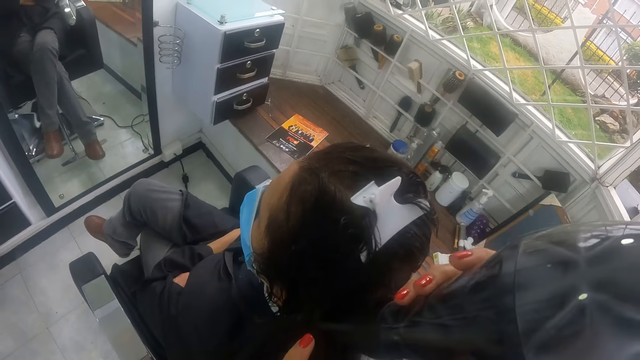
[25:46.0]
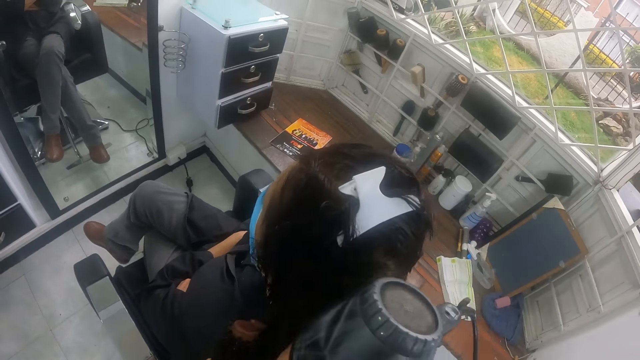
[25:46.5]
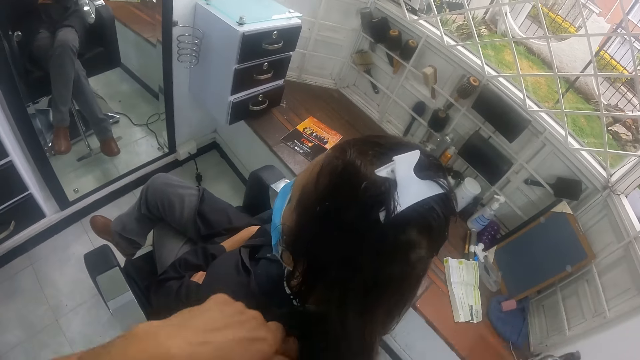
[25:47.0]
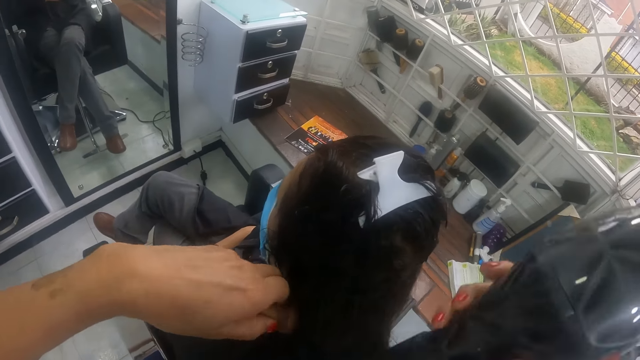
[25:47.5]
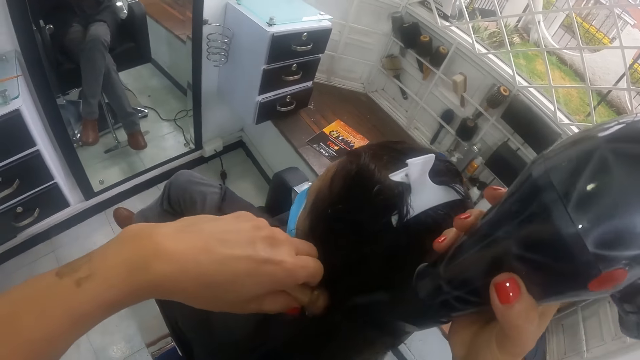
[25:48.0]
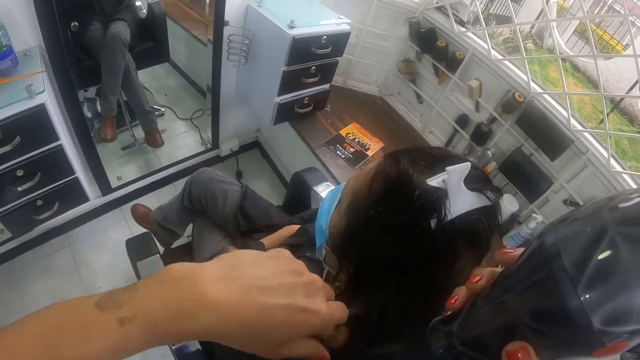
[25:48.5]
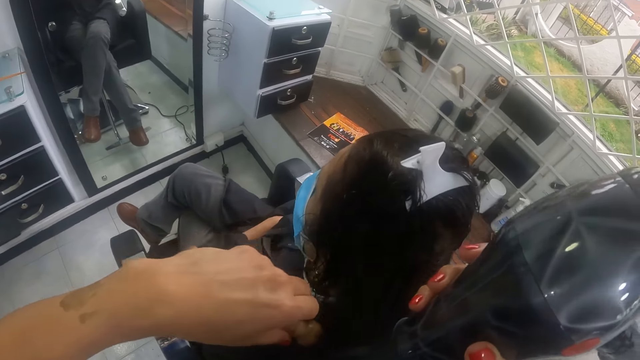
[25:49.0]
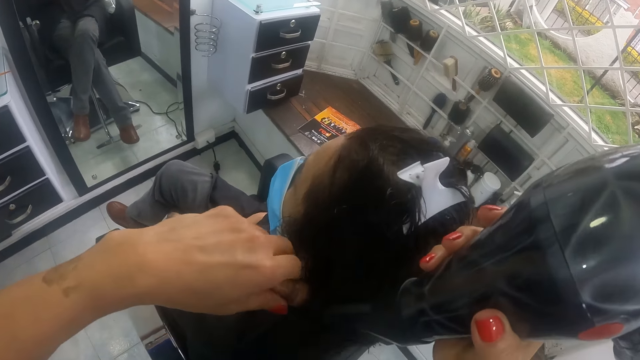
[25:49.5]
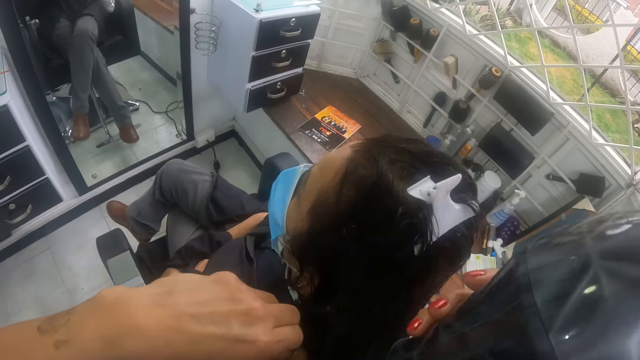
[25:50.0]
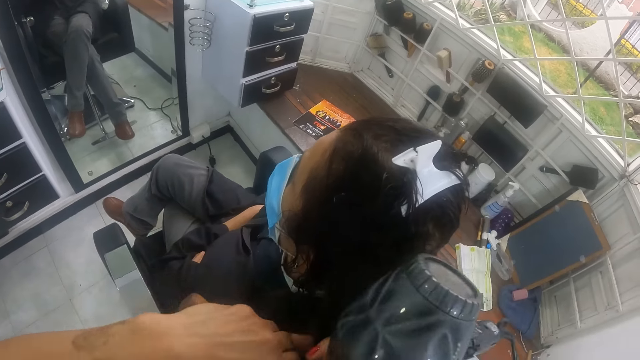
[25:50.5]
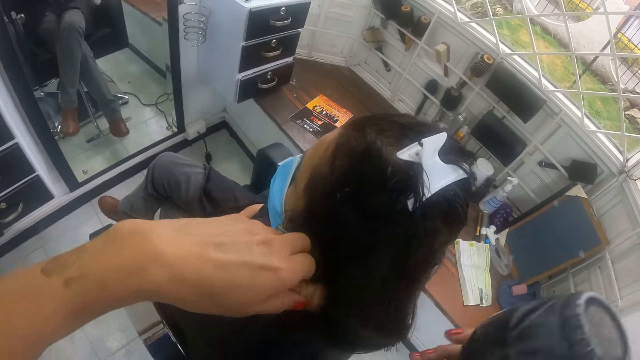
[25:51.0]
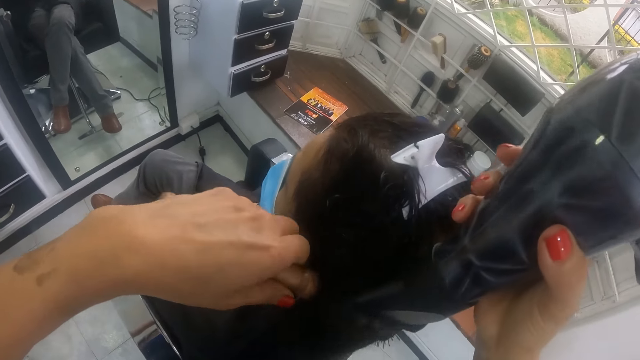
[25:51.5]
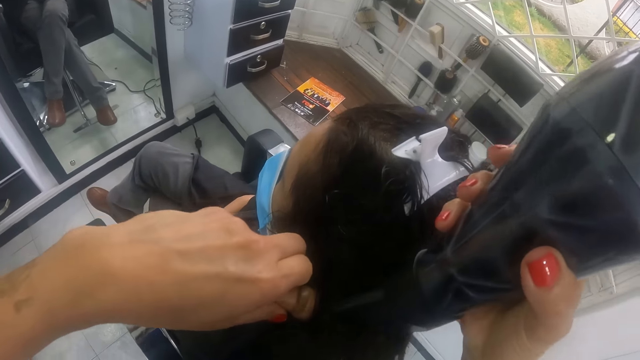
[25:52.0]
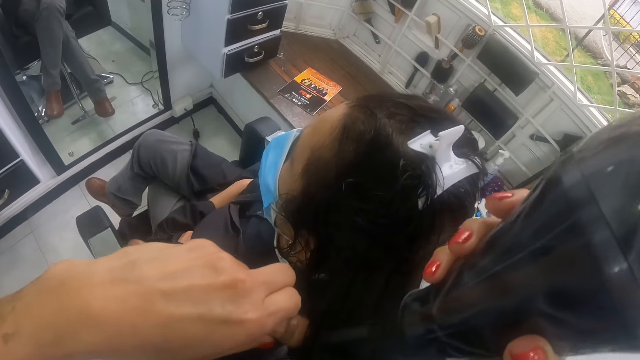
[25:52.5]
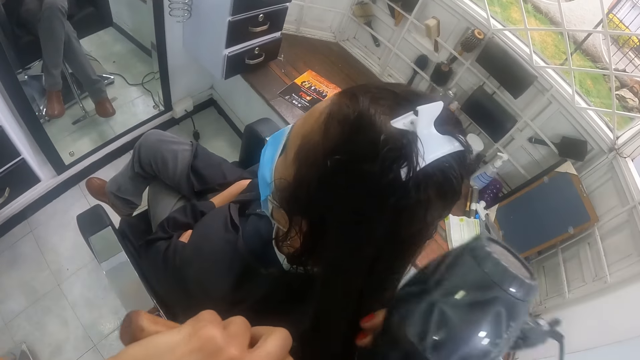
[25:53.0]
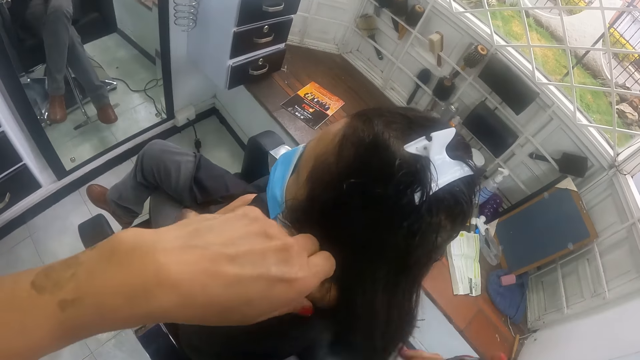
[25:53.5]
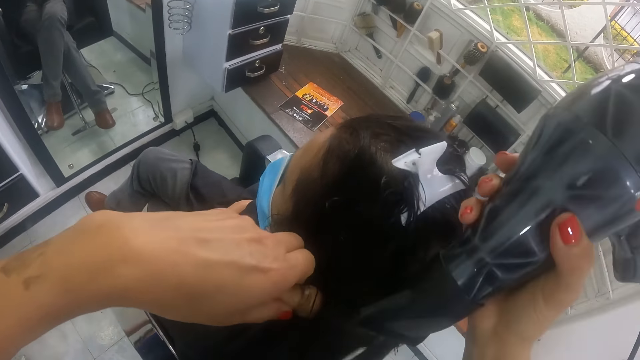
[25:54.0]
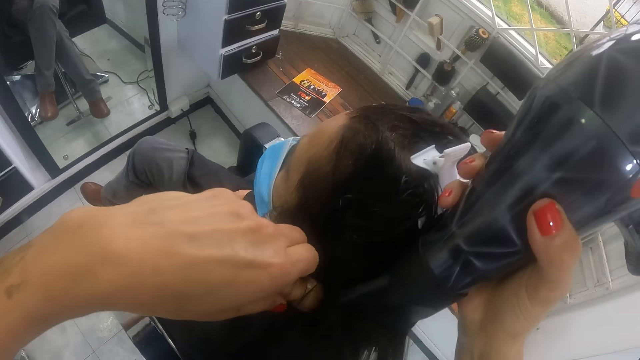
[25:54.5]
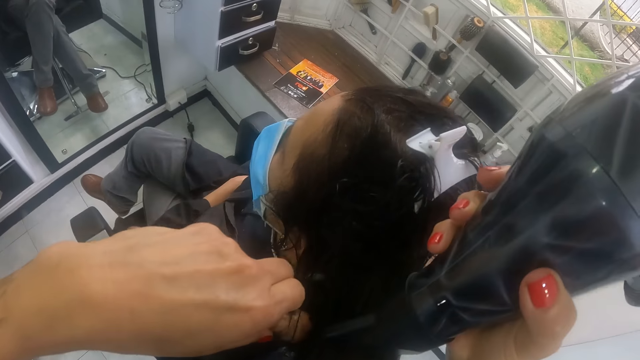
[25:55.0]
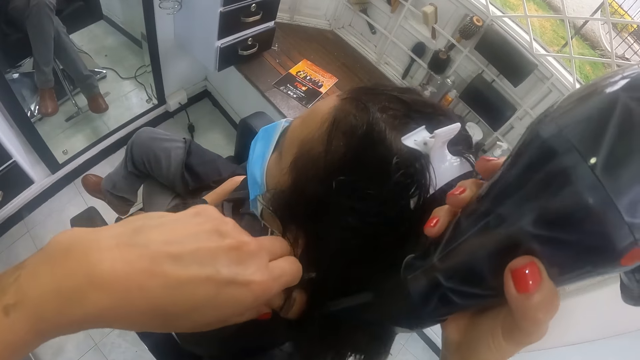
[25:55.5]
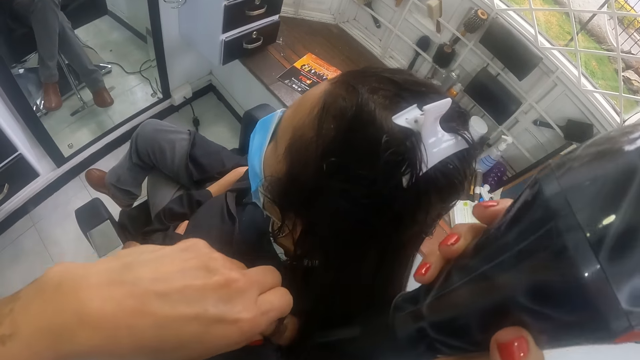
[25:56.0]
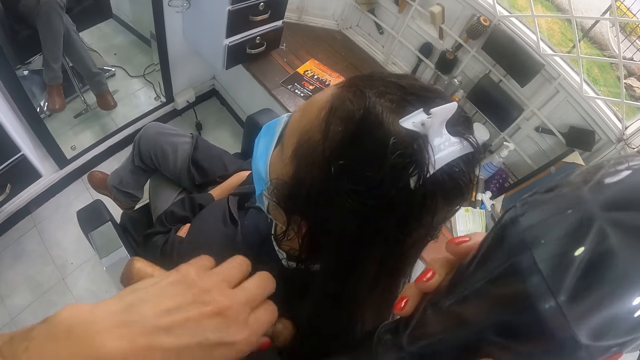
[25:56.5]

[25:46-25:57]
The camera wearer holds the hair of the woman with her right hand. She holds the hair of the woman with the brush in her left hand. She dries the hair of the woman on the brush in her left hand with the hair dryer in her right hand. She holds the hair of the woman with her right hand. She holds the hair of the woman with the brush in her left hand. She dries the hair of the woman on the brush in her left hand with the hair dryer in her right hand. She holds the hair of the woman with her right hand. She holds the hair of the woman with the brush in her left hand. She dries the hair of the woman on the brush in her left hand with the hair dryer in her right hand.

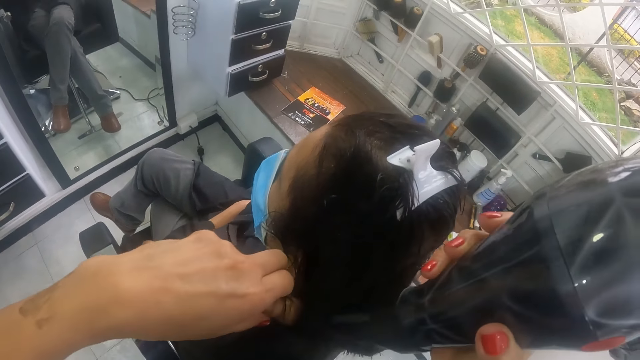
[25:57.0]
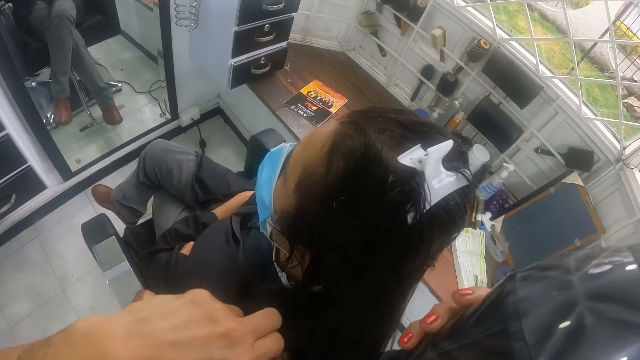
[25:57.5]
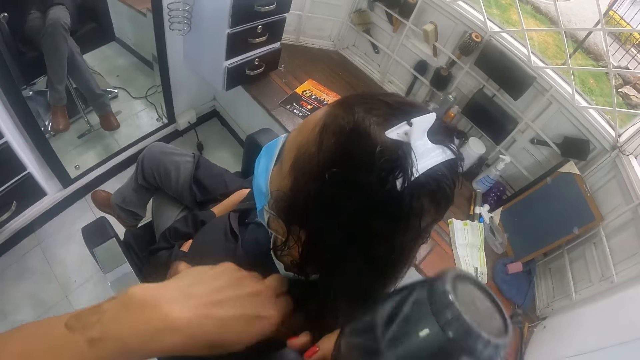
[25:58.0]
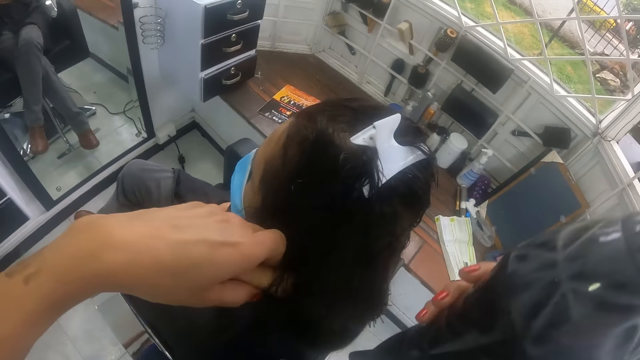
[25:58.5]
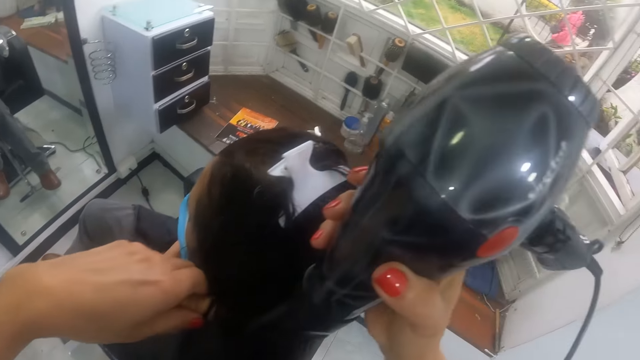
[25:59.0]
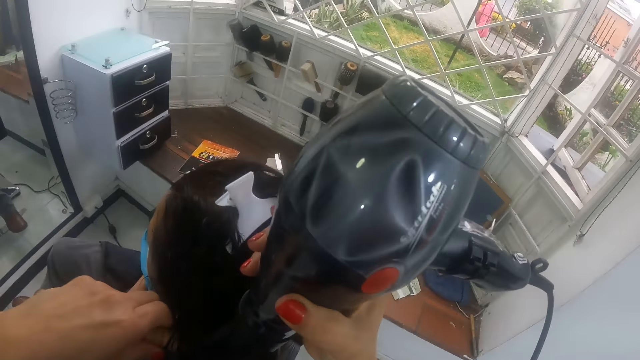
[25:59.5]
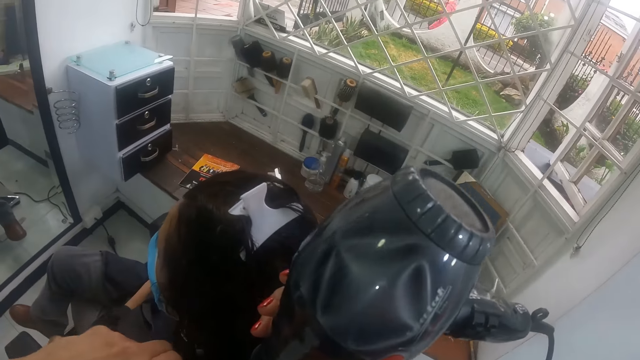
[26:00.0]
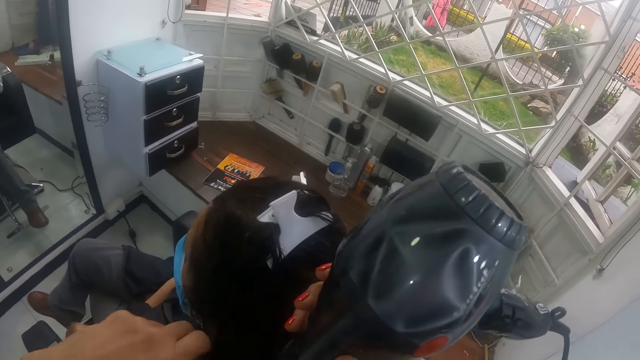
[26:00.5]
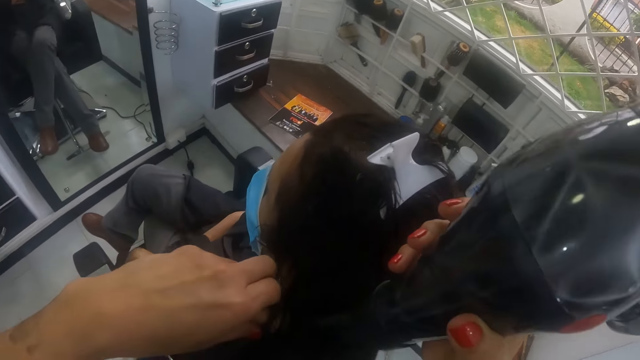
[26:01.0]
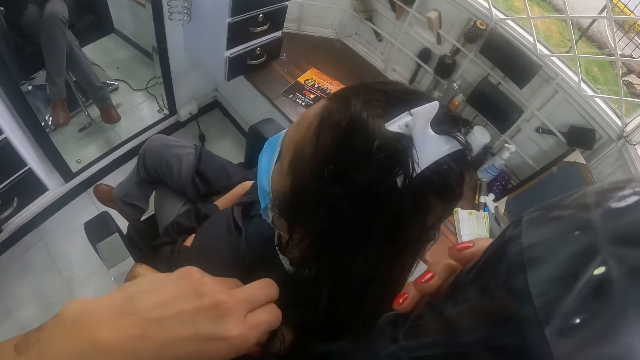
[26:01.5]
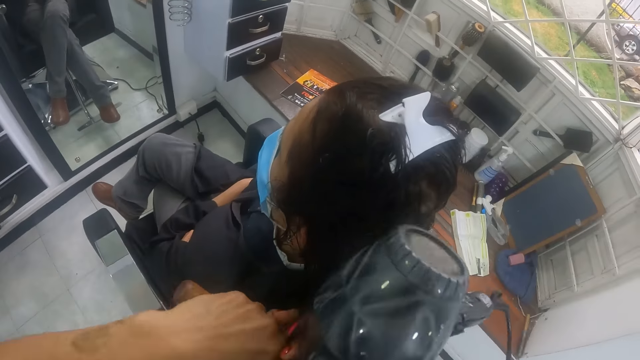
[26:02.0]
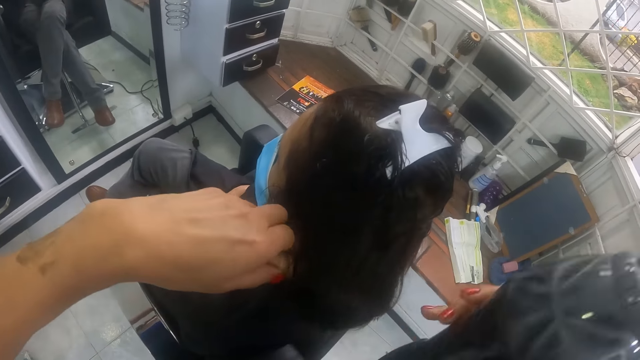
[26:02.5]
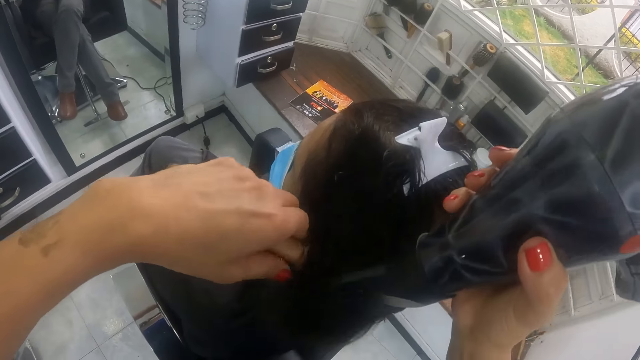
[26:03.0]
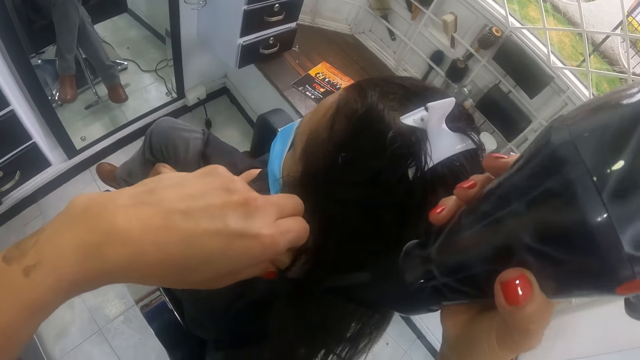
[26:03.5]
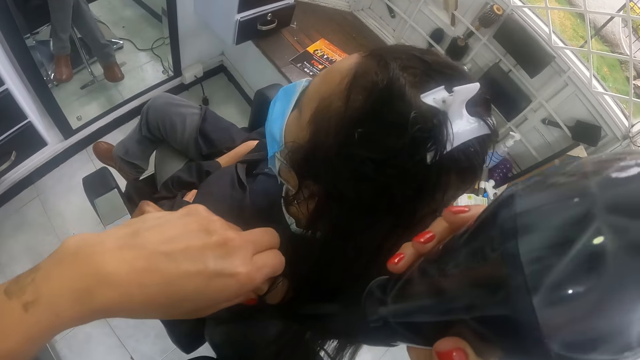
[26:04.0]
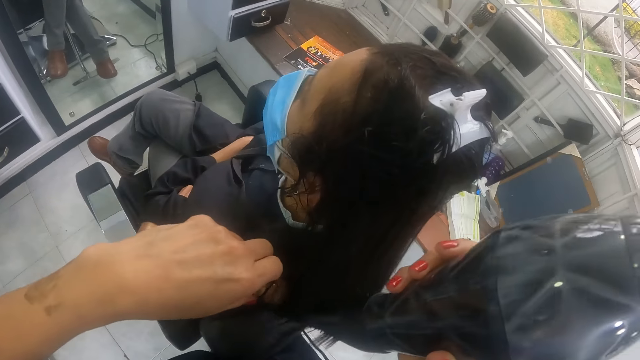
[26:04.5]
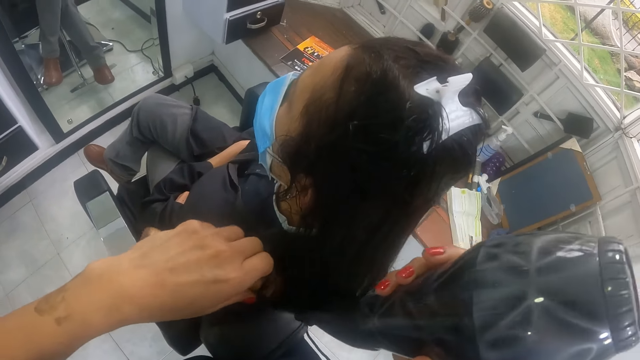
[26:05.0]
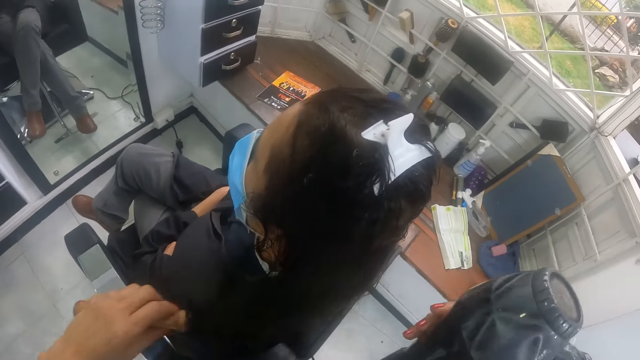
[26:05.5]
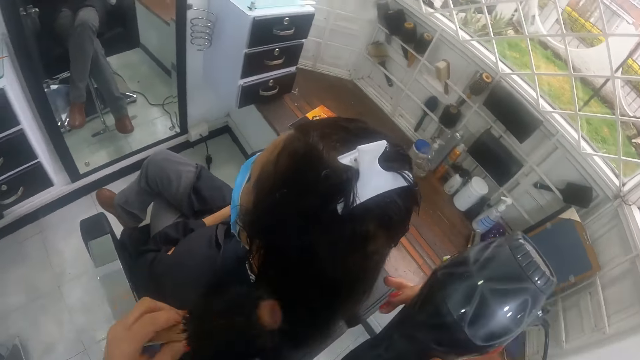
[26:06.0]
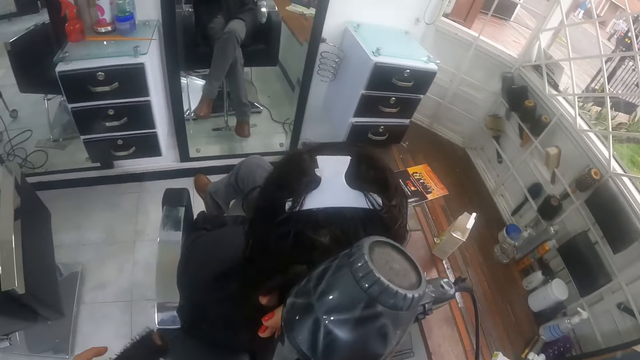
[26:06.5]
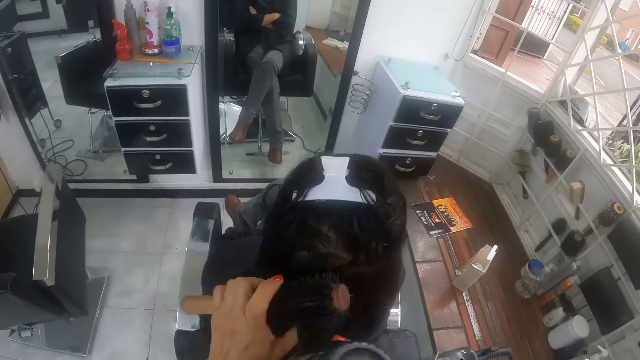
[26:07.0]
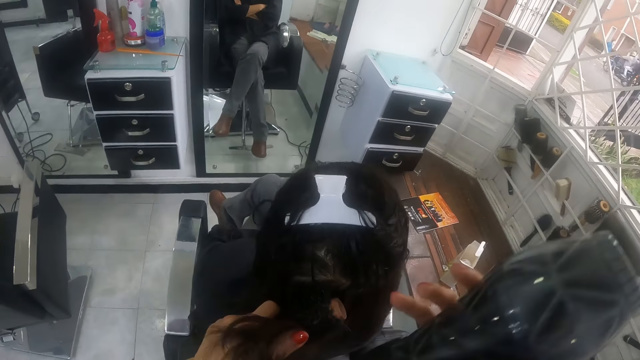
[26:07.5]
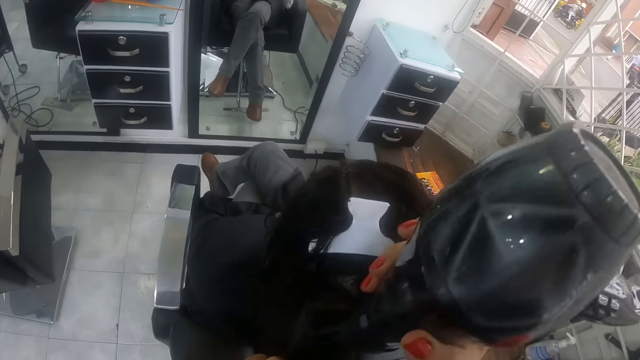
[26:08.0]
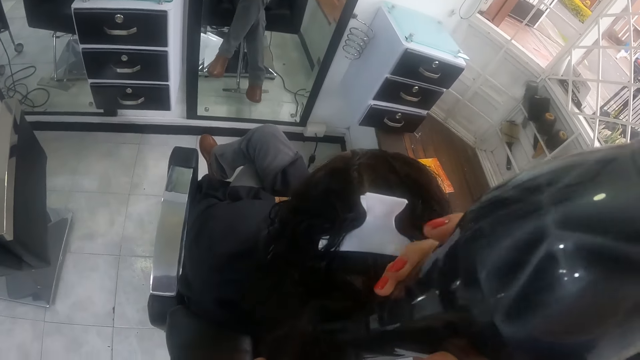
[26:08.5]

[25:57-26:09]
The camera wearer holds the hair of the woman with her right hand. She holds the hair of the woman with the brush in her left hand. She dries the hair of the woman on the brush in her left hand with the hair dryer in her right hand. She holds the hair of the woman with her right hand. She holds the hair of the woman with the brush in her left hand. She dries the hair of the woman on the brush in her left hand with the hair dryer in her right hand. She holds the hair of the woman with her right hand. She holds the hair of the woman with the brush in her left hand. She dries the hair of the woman on the brush in her left hand with the hair dryer in her right hand.
